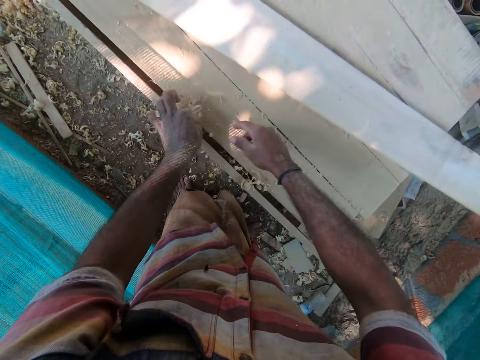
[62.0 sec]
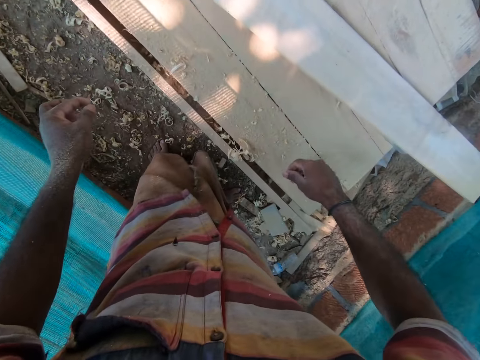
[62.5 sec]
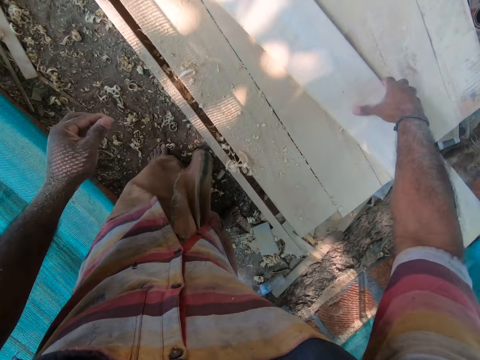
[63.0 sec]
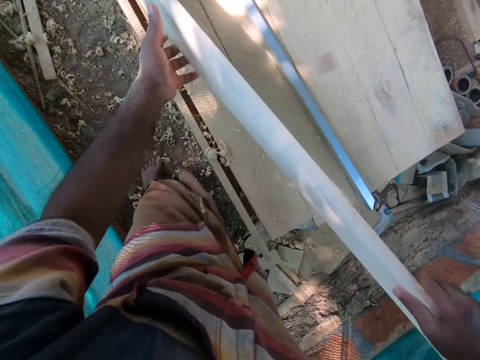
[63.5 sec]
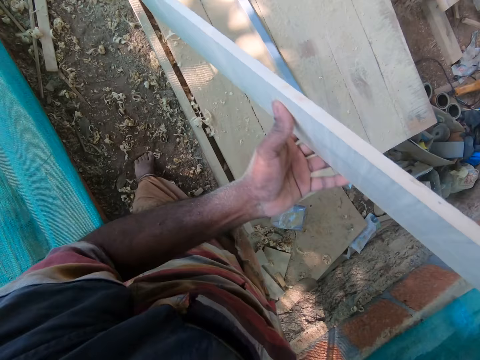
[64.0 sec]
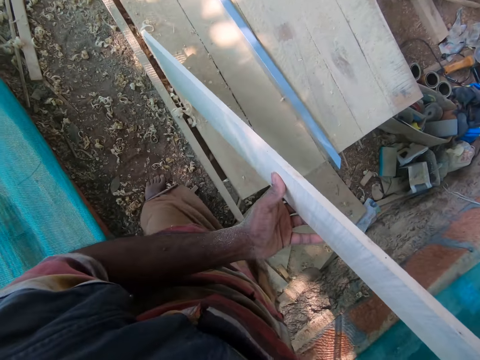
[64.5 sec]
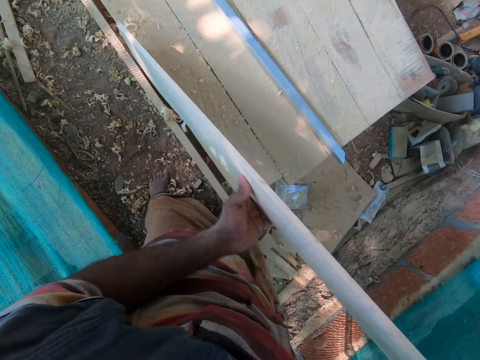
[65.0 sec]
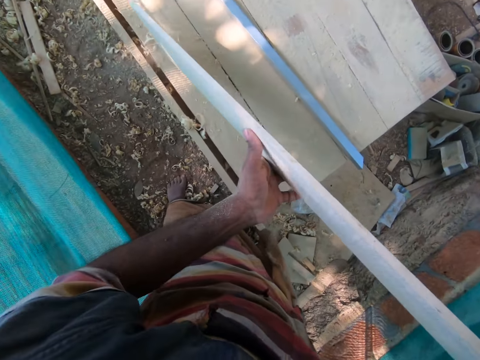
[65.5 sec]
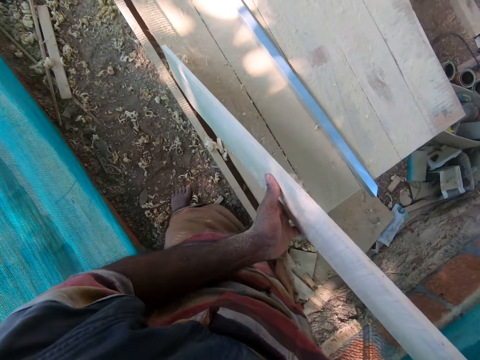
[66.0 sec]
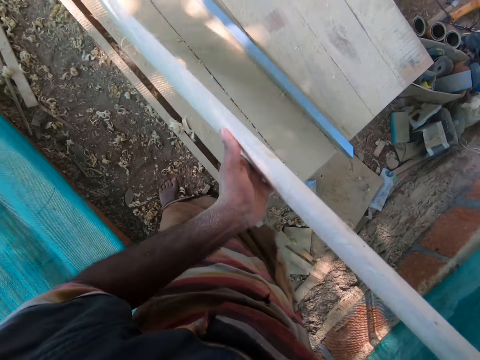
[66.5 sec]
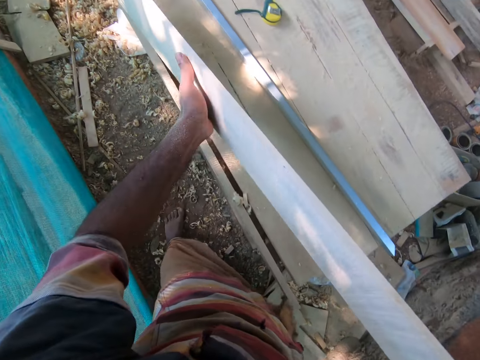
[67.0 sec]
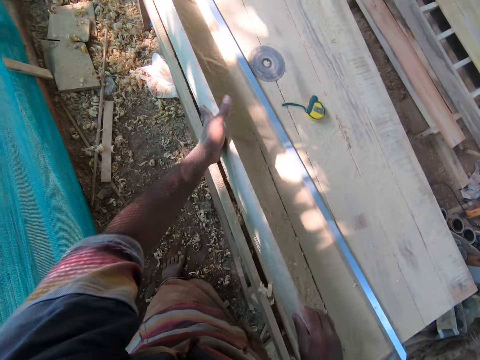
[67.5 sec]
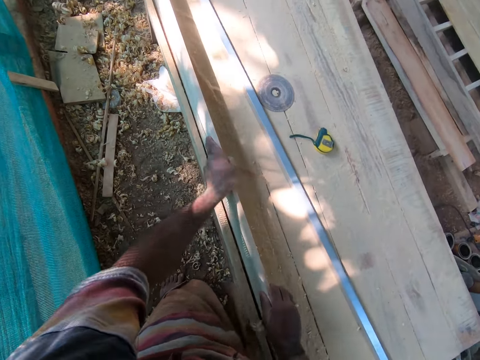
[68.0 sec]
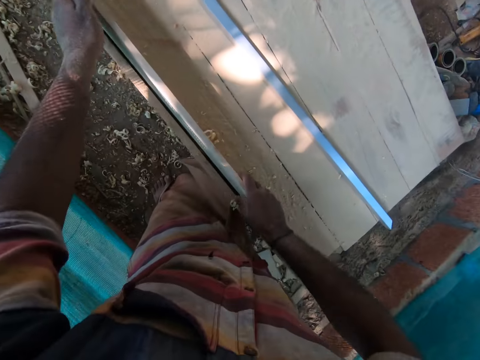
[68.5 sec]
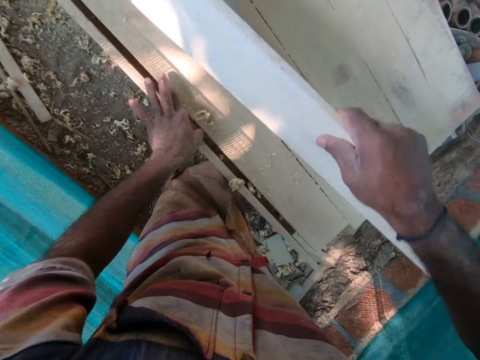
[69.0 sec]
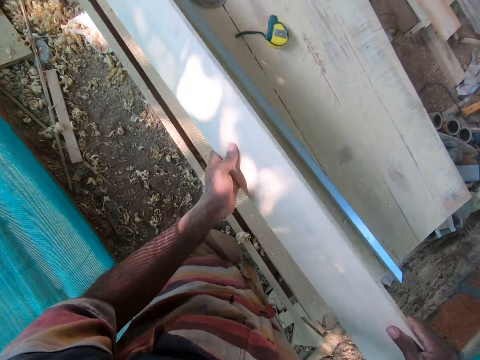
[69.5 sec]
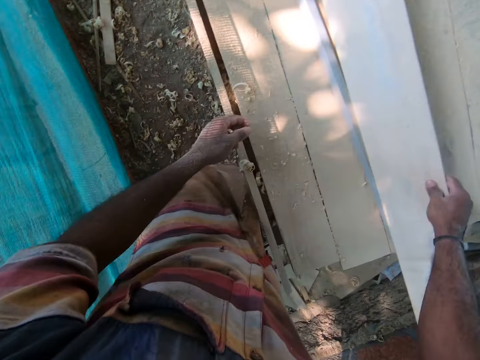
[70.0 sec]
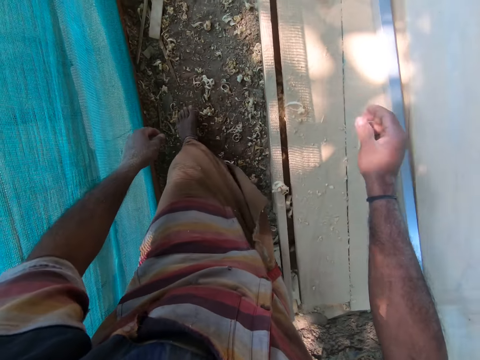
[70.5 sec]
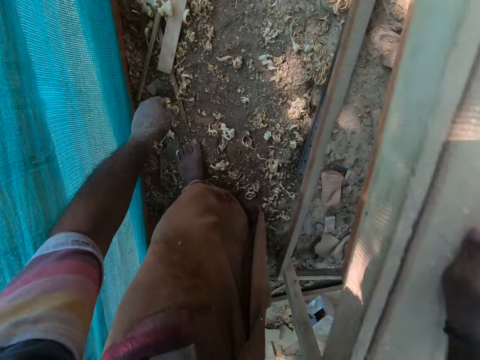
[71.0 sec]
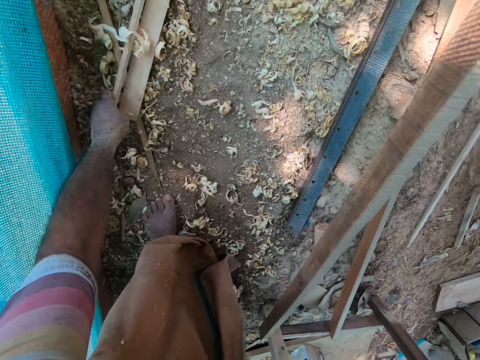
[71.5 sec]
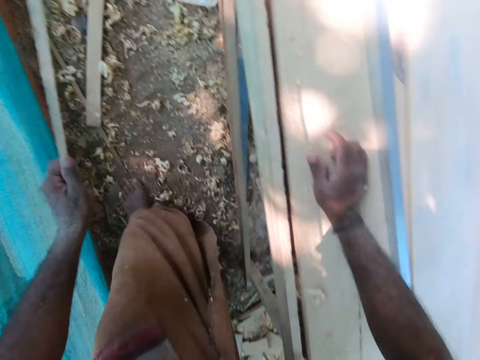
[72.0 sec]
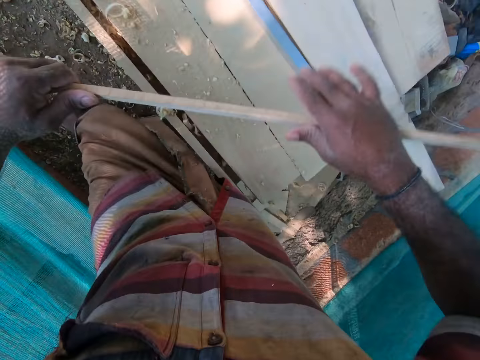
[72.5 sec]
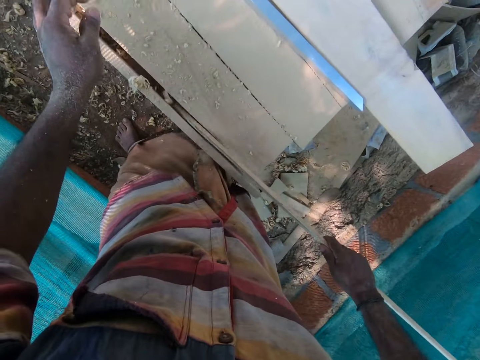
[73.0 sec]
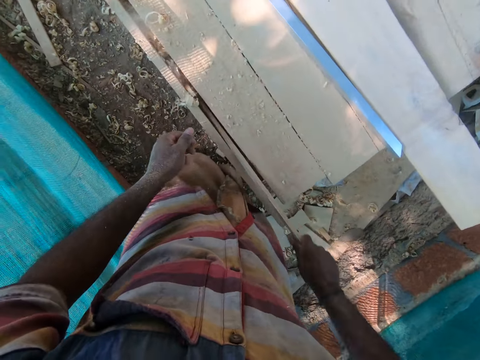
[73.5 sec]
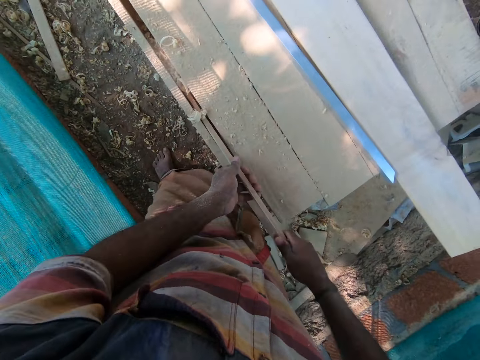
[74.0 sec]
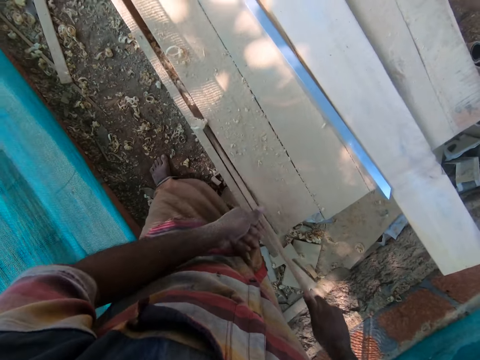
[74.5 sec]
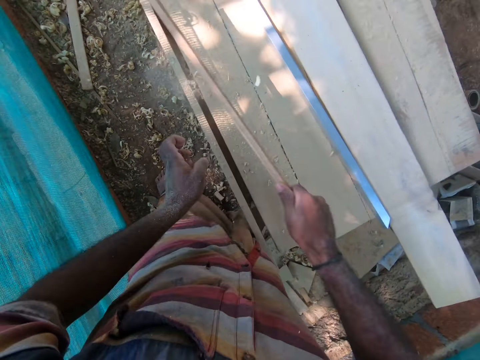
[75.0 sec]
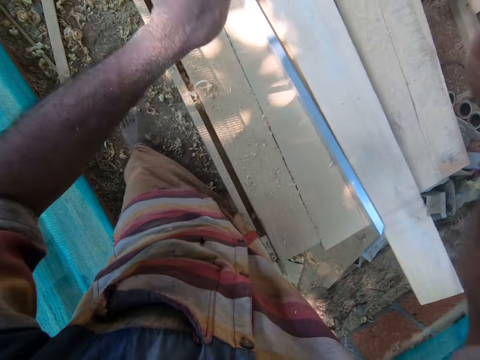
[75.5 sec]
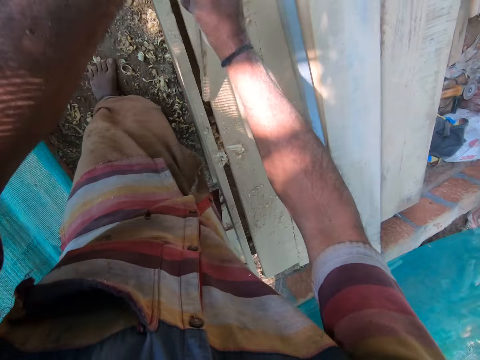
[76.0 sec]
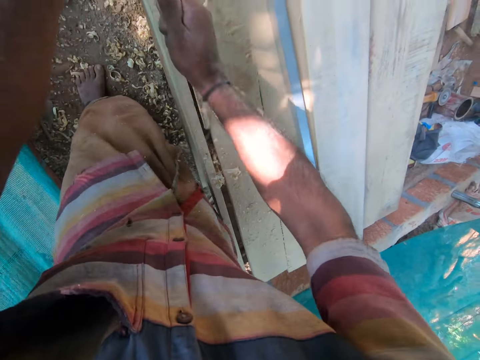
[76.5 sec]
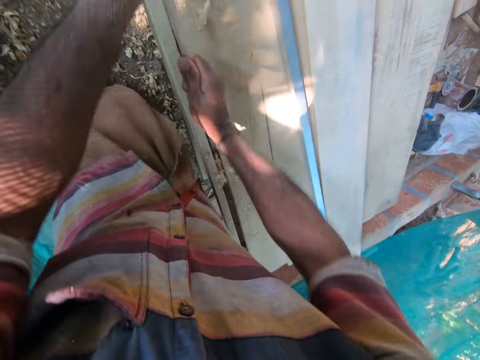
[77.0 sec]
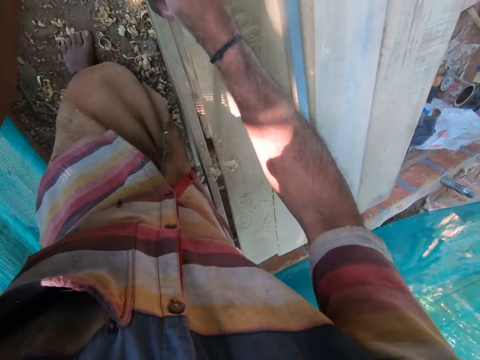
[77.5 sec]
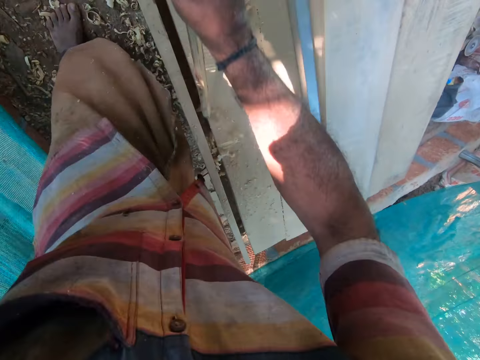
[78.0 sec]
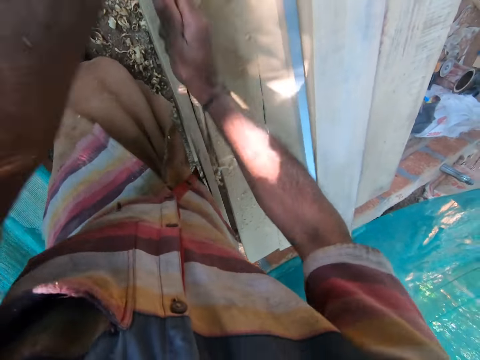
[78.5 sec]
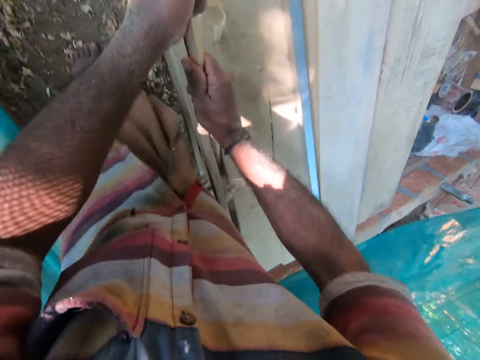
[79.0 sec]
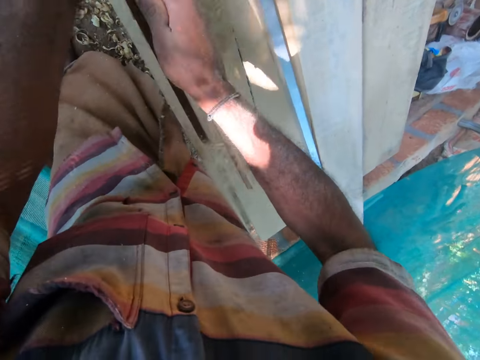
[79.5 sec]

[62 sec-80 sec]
The camera wearer picks litter. He picks the plank or timber from the work bench with his right hand. He holds the plank with both hands. He removes some wood shavings from the work bench with the plank in his hands. He fits the timber in the hole. He fixes the plank on the work bench with both hands. He picks the plank from the work bench with both hands. He removes some wood shavings from the work bench with his left hand. He drops the plank on the work bench with his right hand. He picks a plank or timber piece from the ground with his left hand. He passes the plank from his left hand to his right hand. He removes some wood shavings from the work bench with the plank in his right hand. He cleans the hole with the timber piece. He holds the plank with both hands. He removes some wood shavings from the work bench with the plank in his hands.

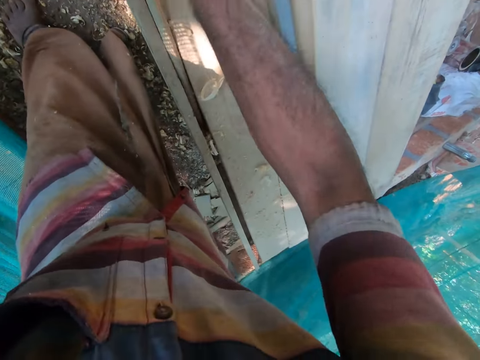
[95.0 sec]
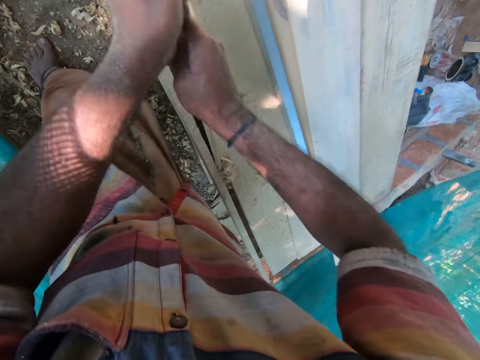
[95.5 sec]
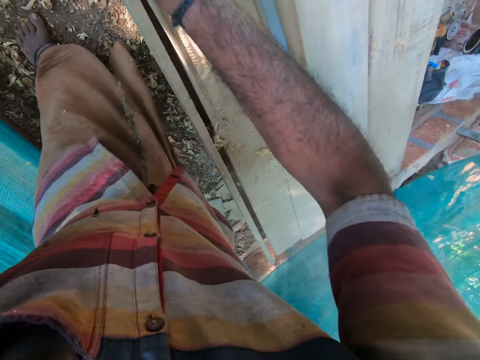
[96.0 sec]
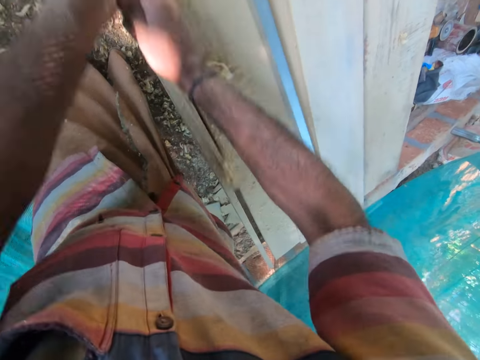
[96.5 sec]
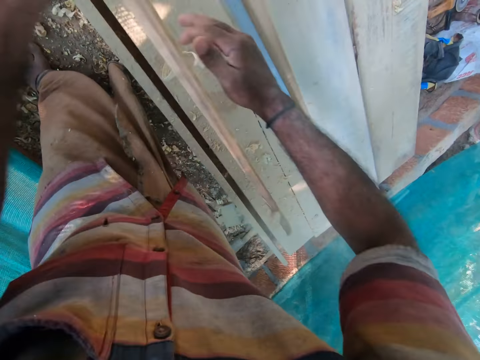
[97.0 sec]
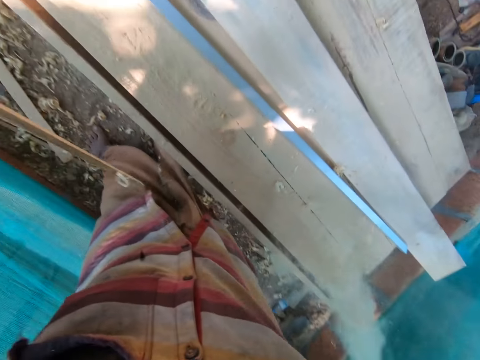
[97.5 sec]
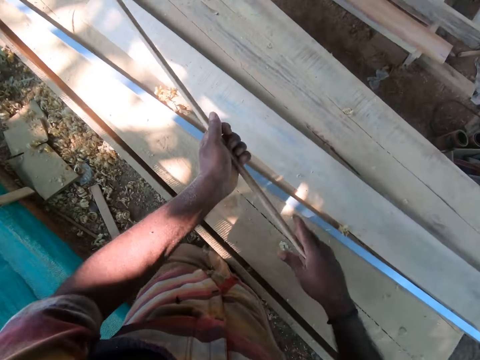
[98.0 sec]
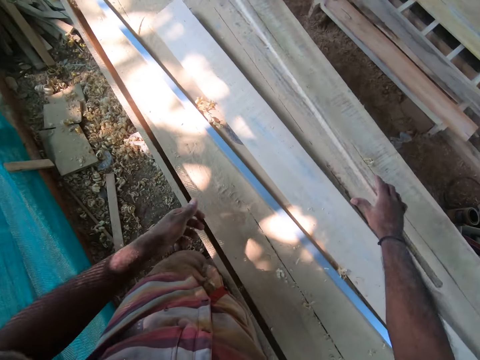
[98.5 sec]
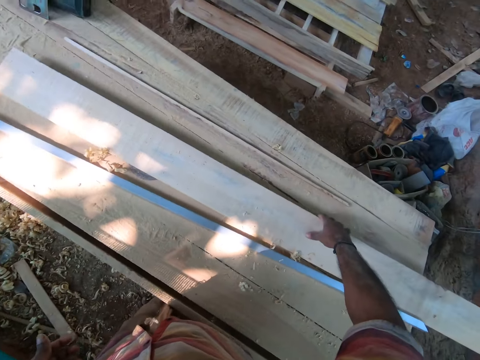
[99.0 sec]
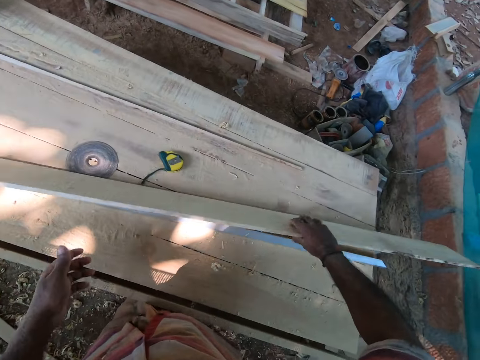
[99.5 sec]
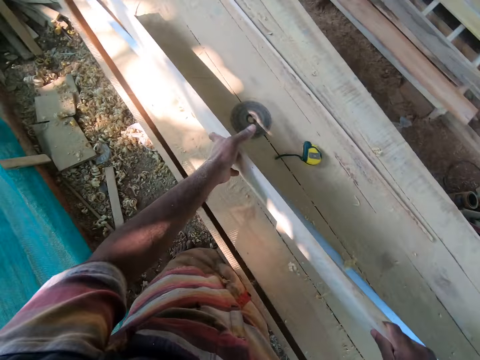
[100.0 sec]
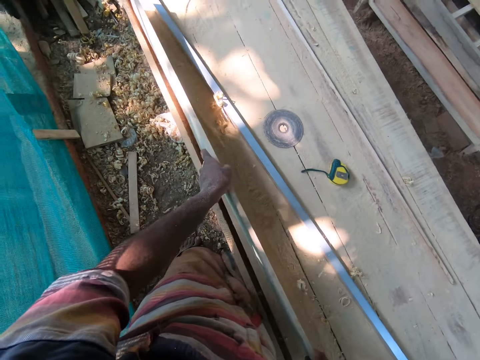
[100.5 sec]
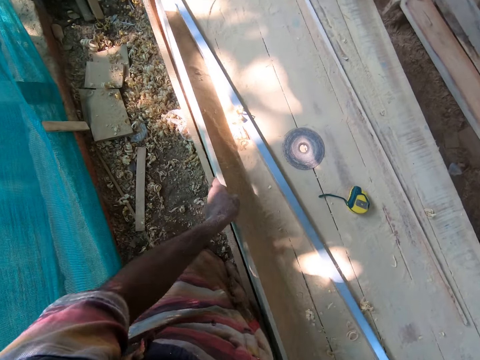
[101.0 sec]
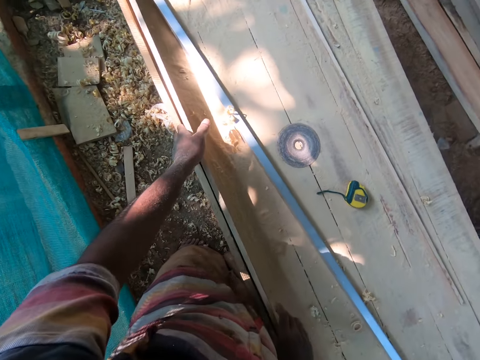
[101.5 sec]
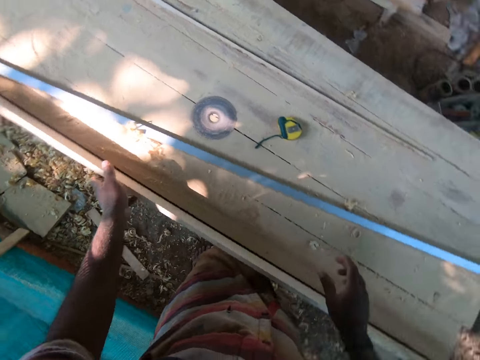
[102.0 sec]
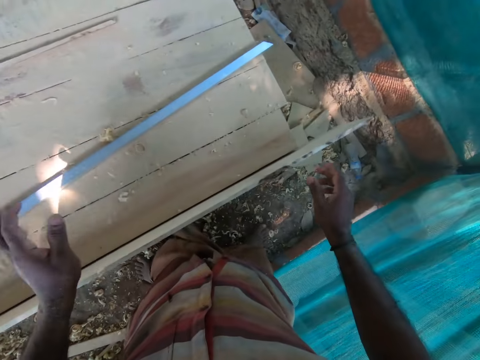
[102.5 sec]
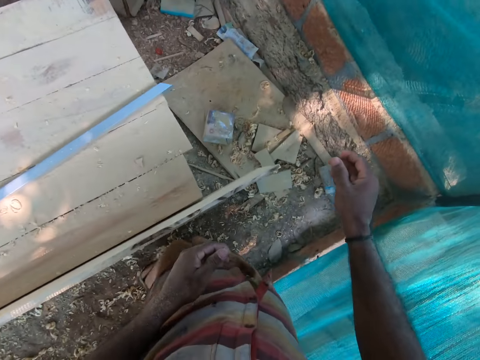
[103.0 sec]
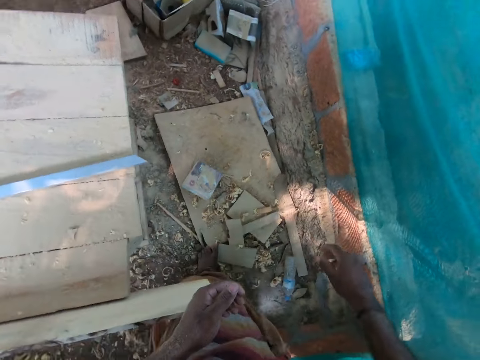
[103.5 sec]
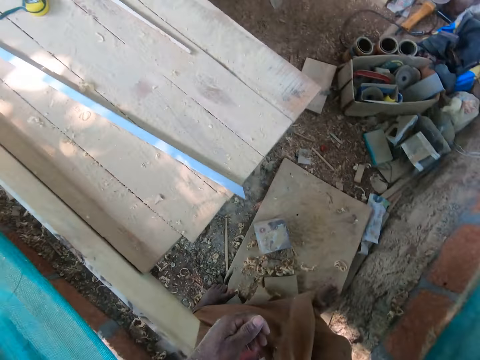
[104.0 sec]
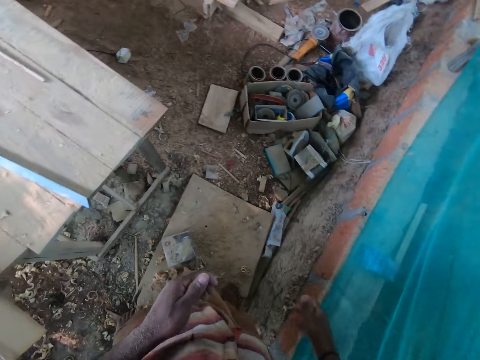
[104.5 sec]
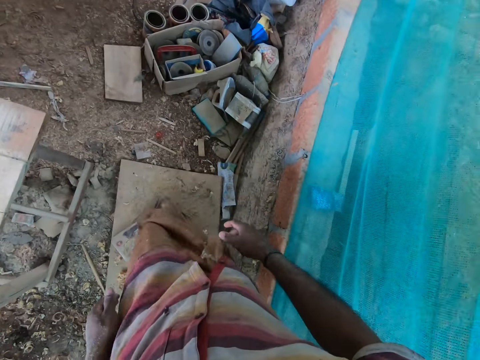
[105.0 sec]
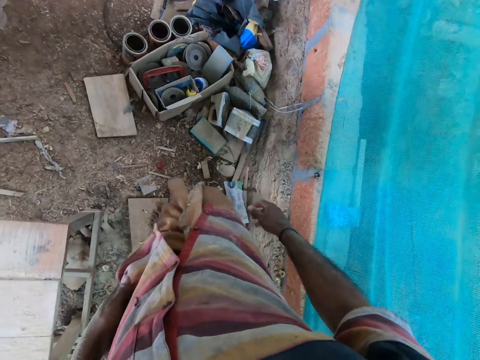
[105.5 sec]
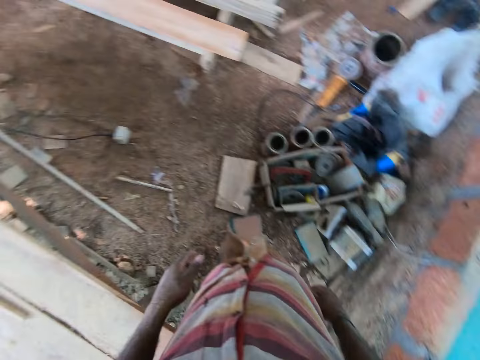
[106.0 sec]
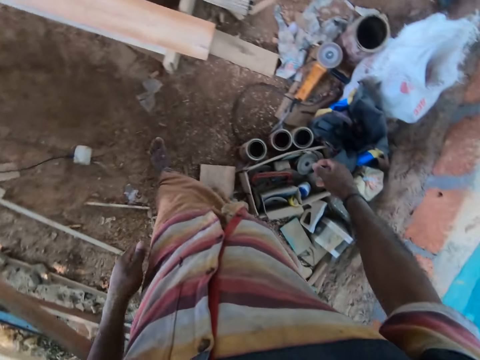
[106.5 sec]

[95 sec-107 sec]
The camera wearer holds the plank or timber with his left hand. He wipes the work bench with his right hand. He passes the plank from his left hand to his right hand. He drops the plank on the work bench with his right hand. He picks the plank from the work bench with his right hand. He holds the plank with both hands. He fixes the plank on the work bench with both hands. He fits the timber in the hole. He walks in the working area.
